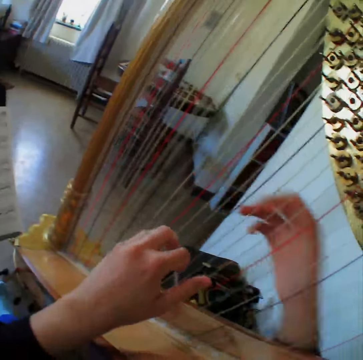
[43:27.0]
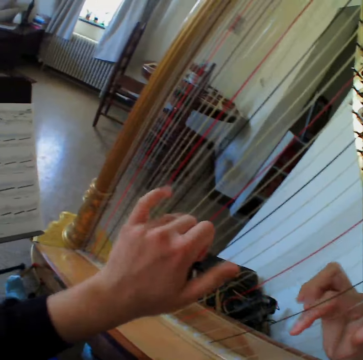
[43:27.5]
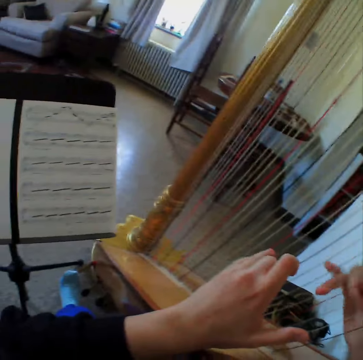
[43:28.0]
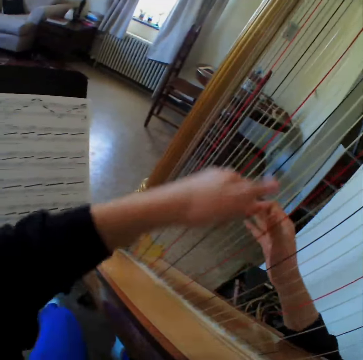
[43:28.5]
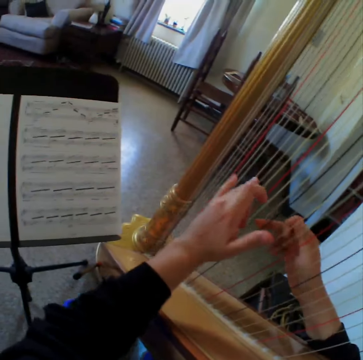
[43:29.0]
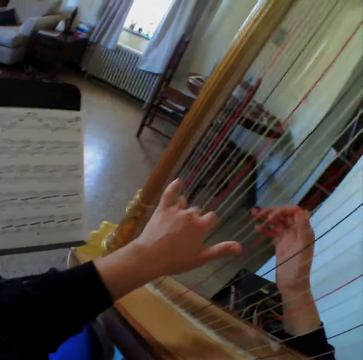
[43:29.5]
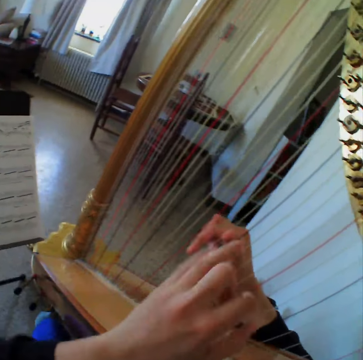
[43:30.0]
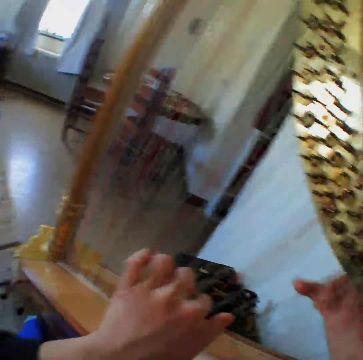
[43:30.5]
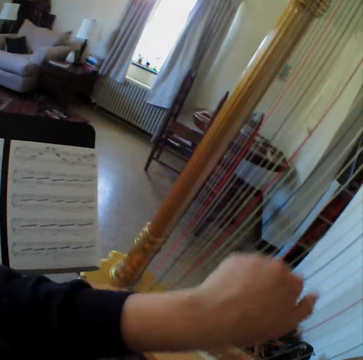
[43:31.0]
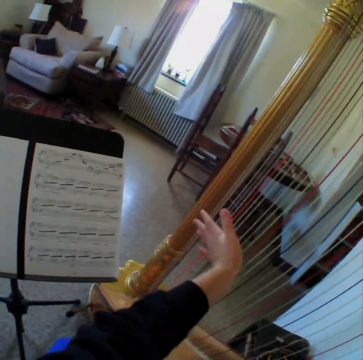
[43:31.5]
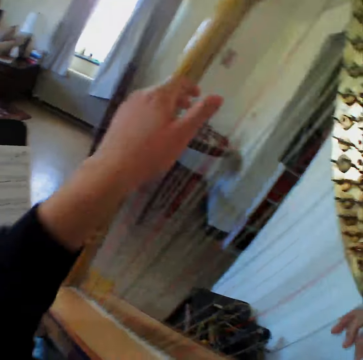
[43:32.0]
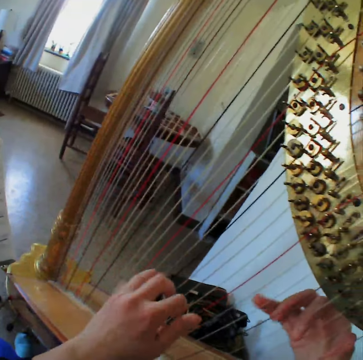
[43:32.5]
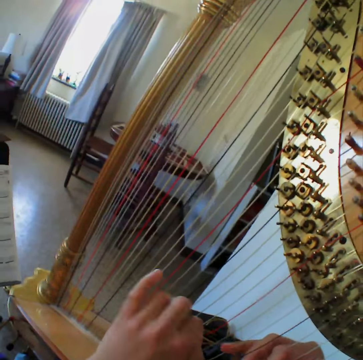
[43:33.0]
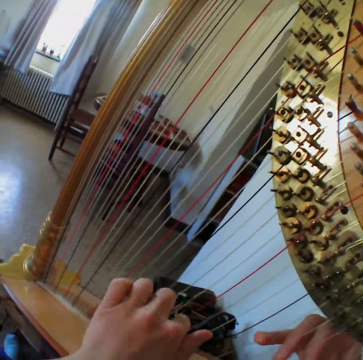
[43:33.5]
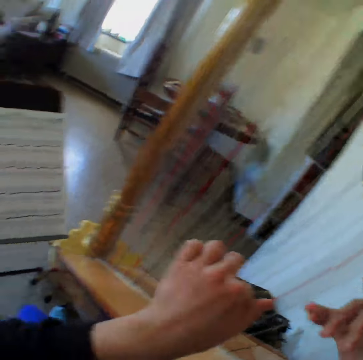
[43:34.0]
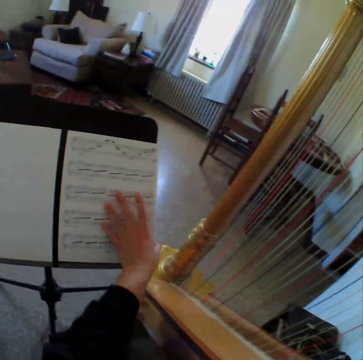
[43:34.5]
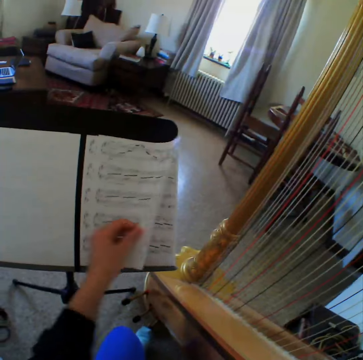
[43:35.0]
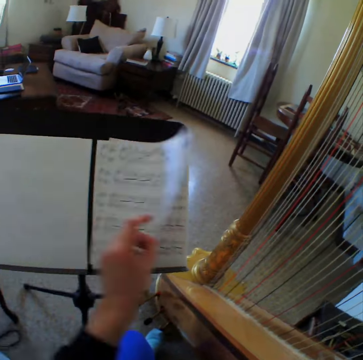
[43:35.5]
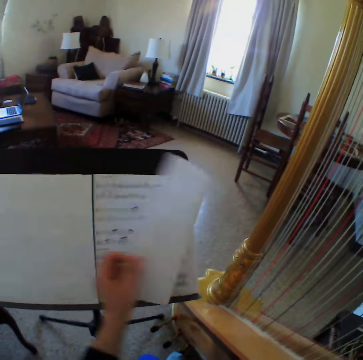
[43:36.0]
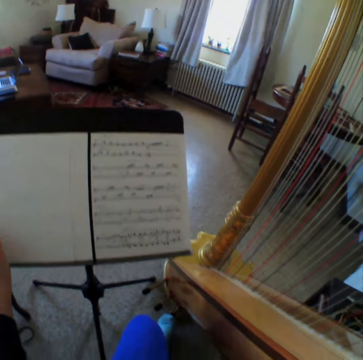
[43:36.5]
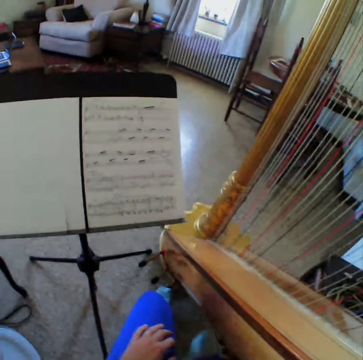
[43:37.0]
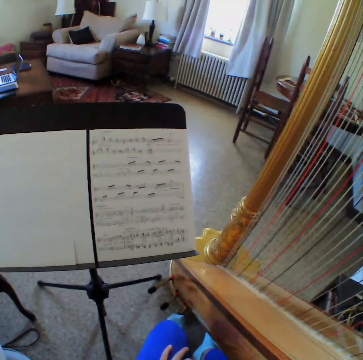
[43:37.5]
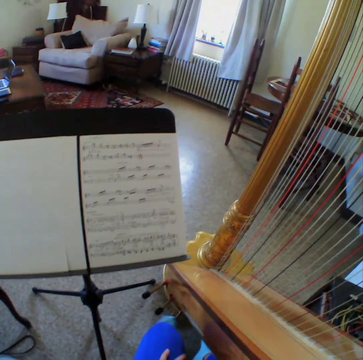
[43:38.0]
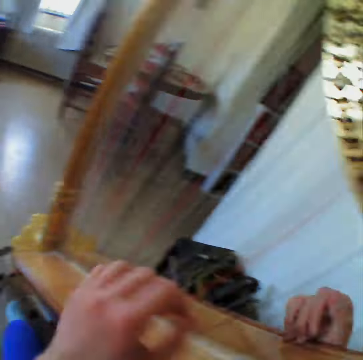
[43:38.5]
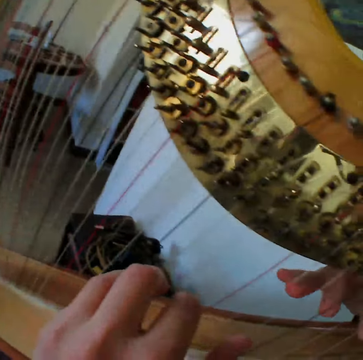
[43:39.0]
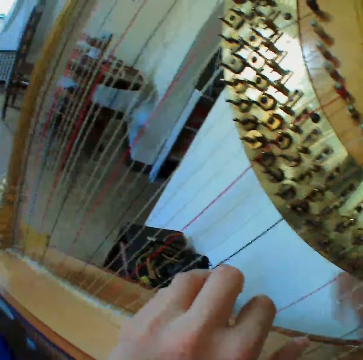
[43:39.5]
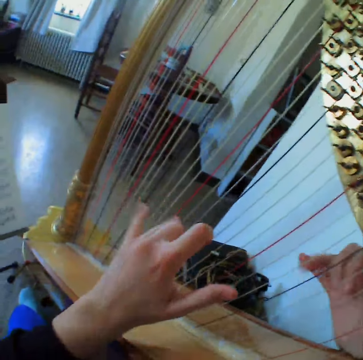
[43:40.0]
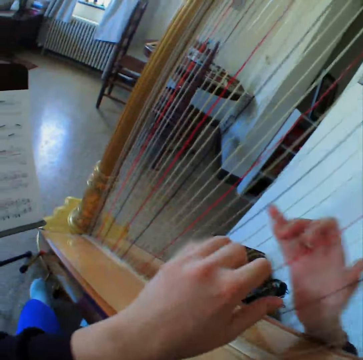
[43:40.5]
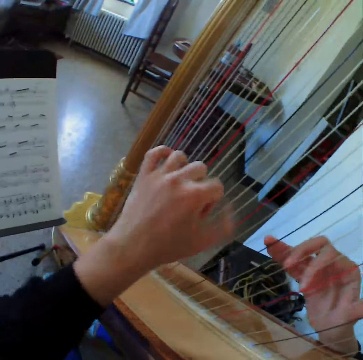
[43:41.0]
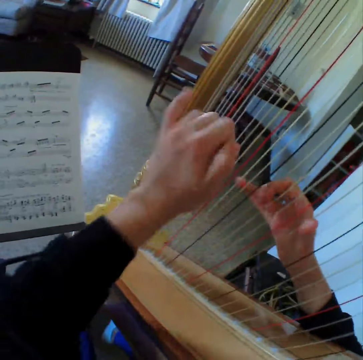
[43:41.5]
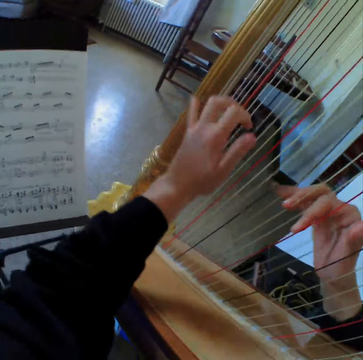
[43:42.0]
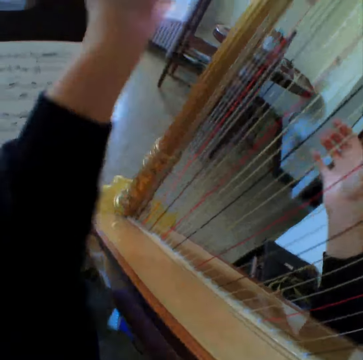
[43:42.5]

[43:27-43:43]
The camera wearer plays the guitar. They read the music paper. They play the guitar. They read the music paper. They play the guitar. They touch the music sheet and flip the music sheet on the bookstand. They read the music paper. They start to play the harp or guitar again.

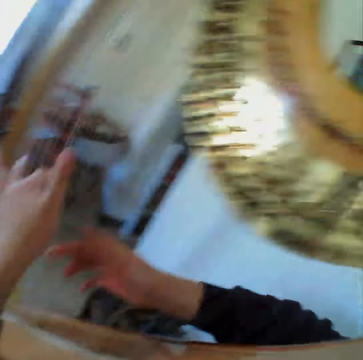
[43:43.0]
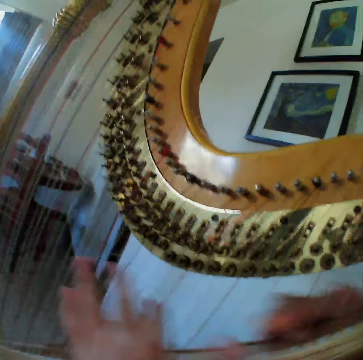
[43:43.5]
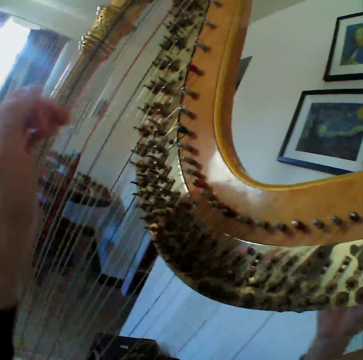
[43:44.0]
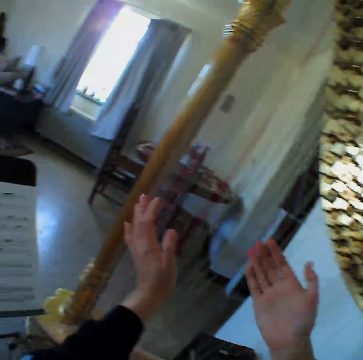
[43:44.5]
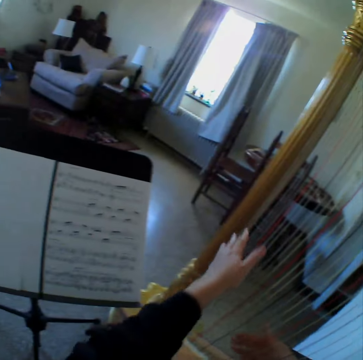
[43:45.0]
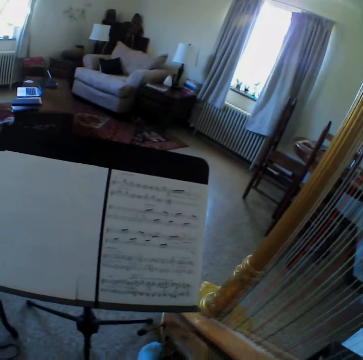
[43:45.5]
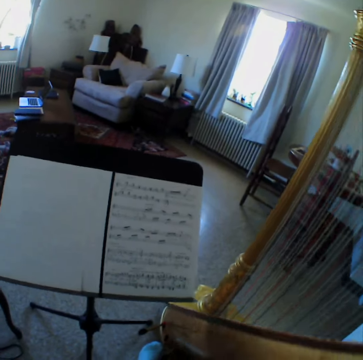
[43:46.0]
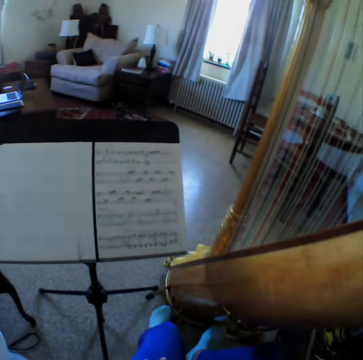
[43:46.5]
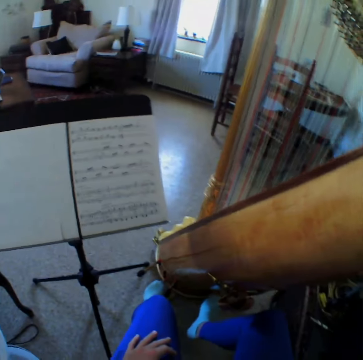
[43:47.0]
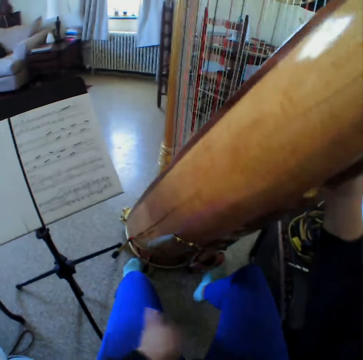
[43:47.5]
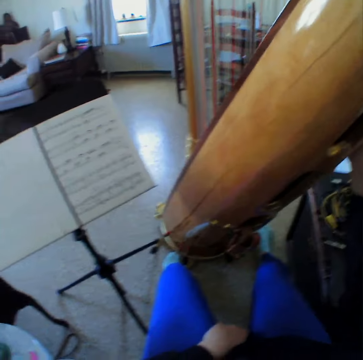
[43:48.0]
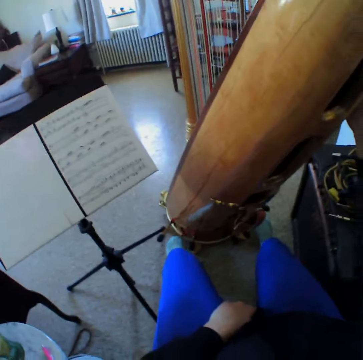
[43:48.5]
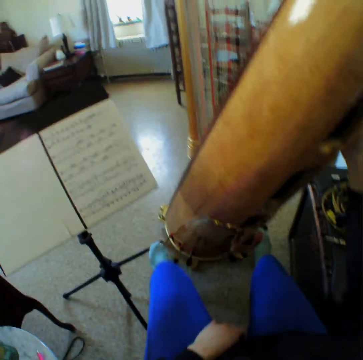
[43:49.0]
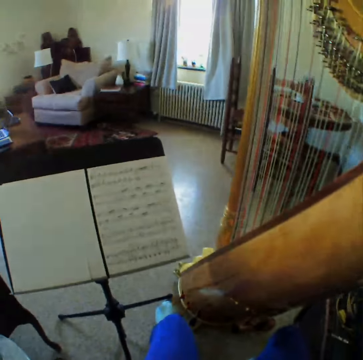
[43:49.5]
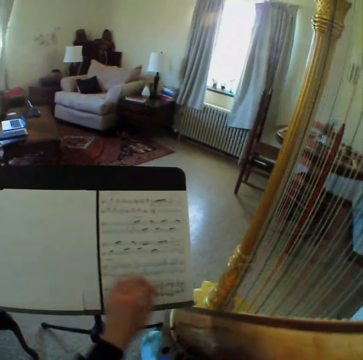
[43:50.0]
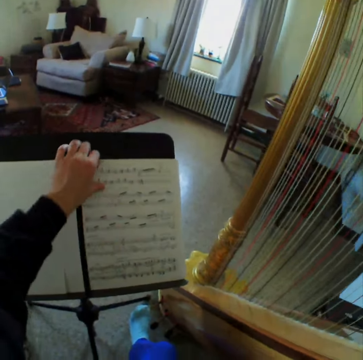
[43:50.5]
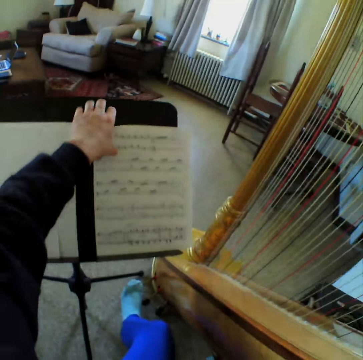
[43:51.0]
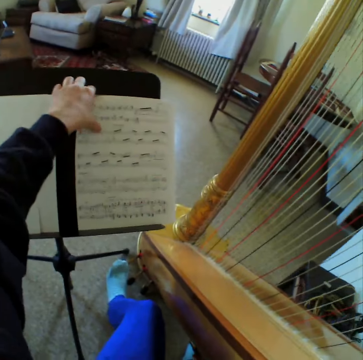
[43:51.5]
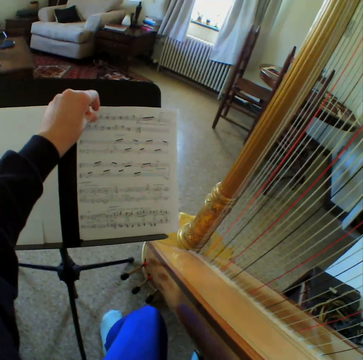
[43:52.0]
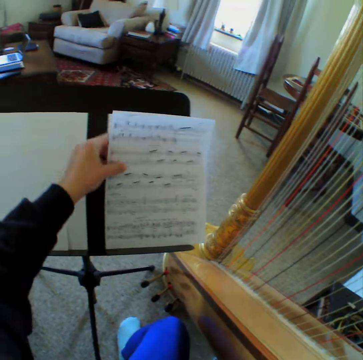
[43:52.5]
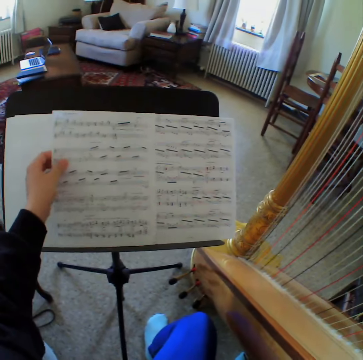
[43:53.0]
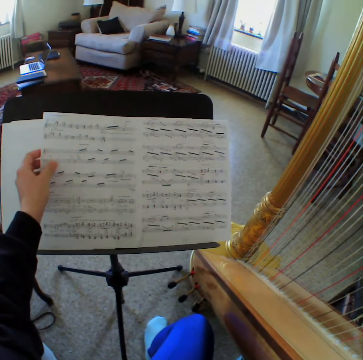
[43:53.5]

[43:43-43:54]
The camera wearer reads the music paper. They stop the guitar. They read the music paper. They touch the music sheet and move the music papers.

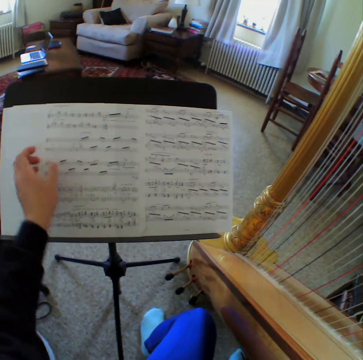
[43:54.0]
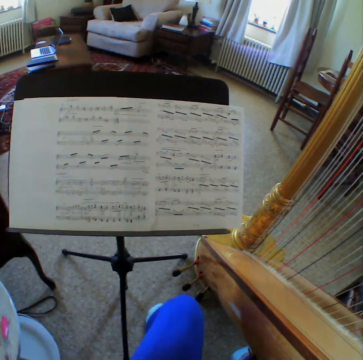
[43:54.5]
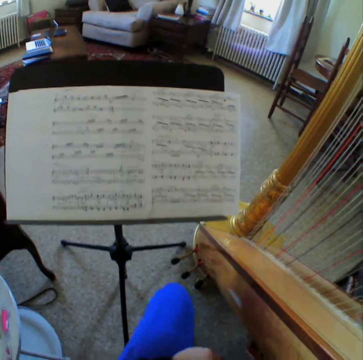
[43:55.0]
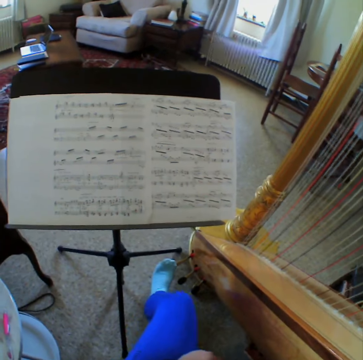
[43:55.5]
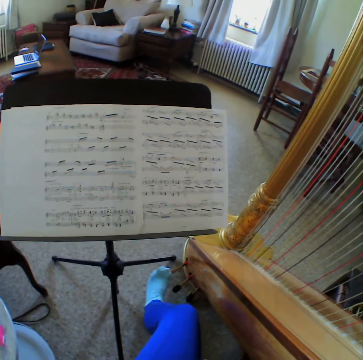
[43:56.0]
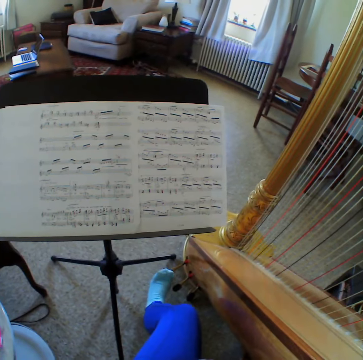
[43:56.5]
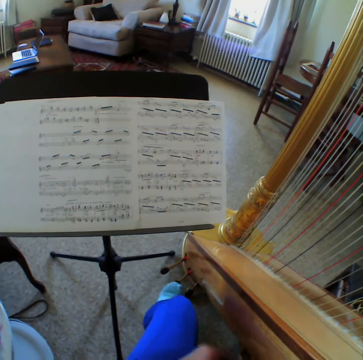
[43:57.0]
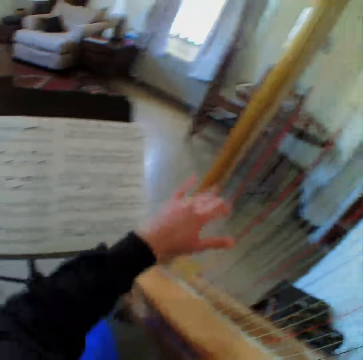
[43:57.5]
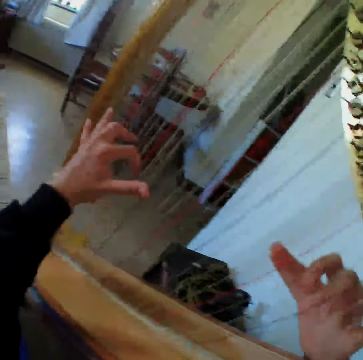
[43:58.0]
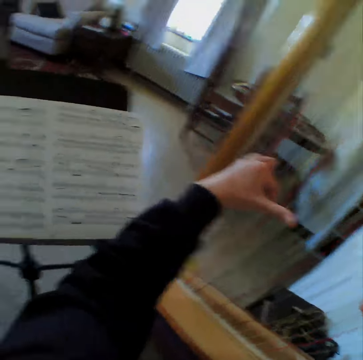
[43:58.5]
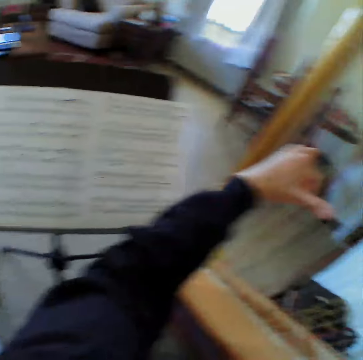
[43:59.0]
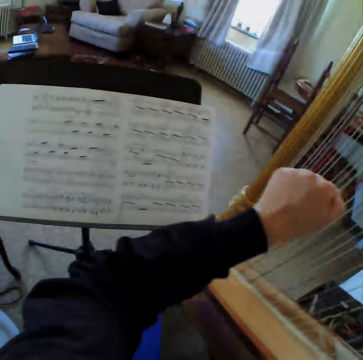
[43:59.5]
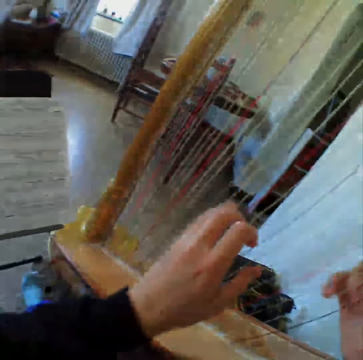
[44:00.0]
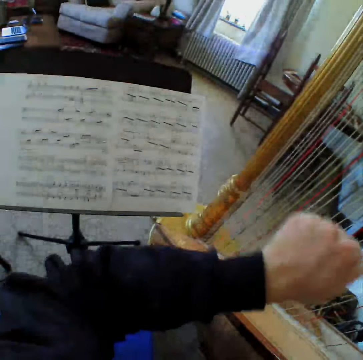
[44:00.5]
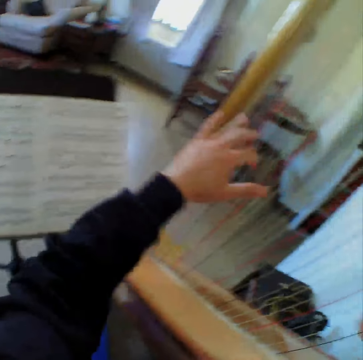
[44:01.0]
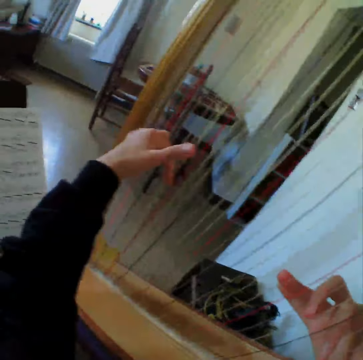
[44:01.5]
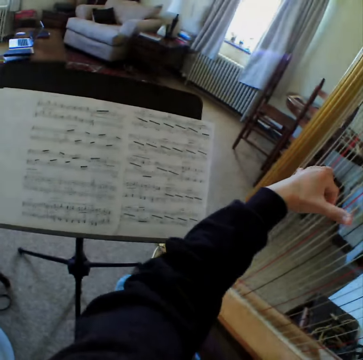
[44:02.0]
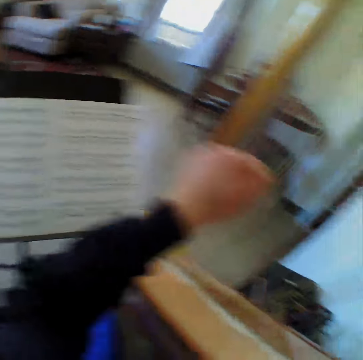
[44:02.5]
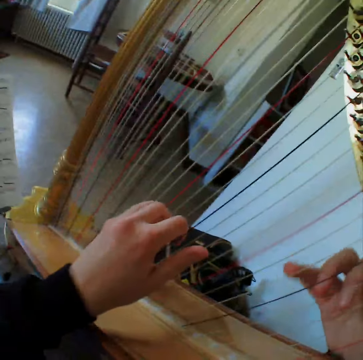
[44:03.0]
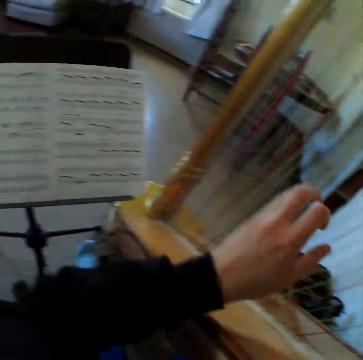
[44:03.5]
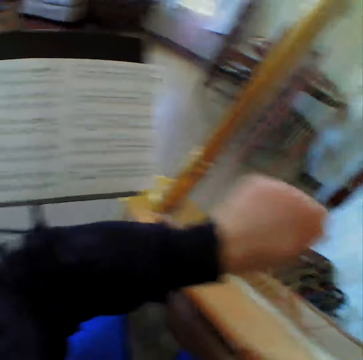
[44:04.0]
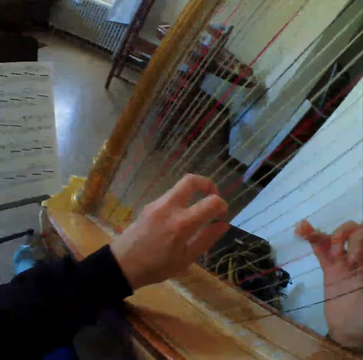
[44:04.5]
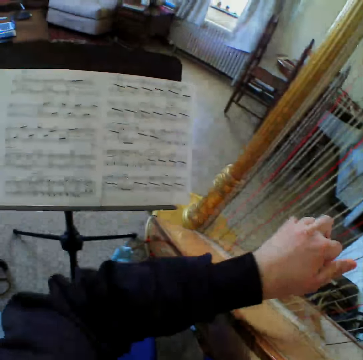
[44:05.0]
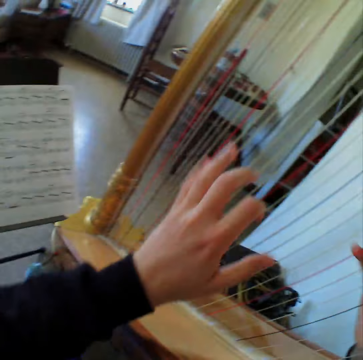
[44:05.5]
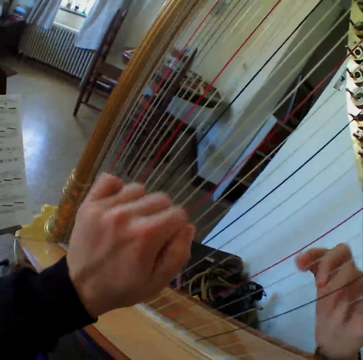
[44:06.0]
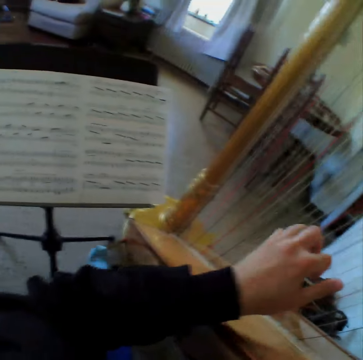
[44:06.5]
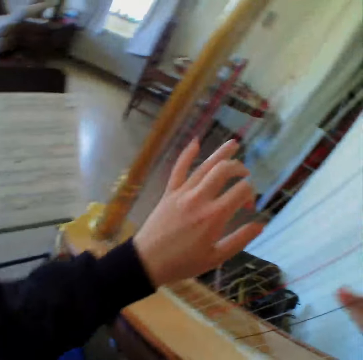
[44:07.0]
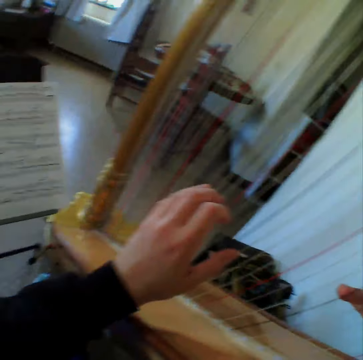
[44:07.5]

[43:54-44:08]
The camera wearer reads the music paper. They start to play the harp or guitar again. They read the music paper. They play the guitar. They read the music paper. They play the guitar.
